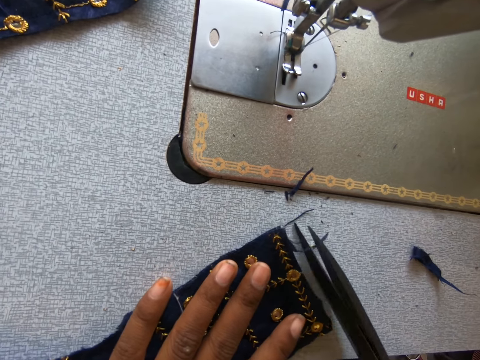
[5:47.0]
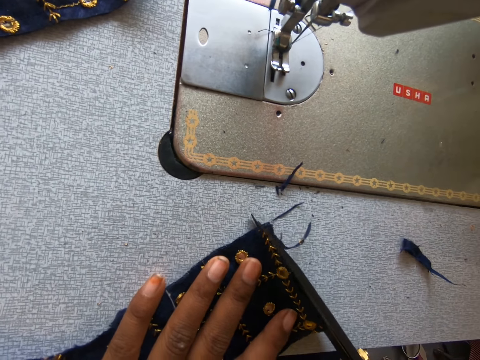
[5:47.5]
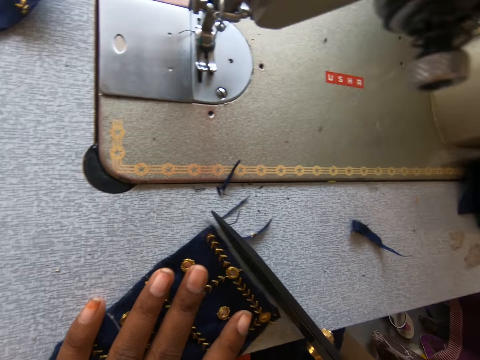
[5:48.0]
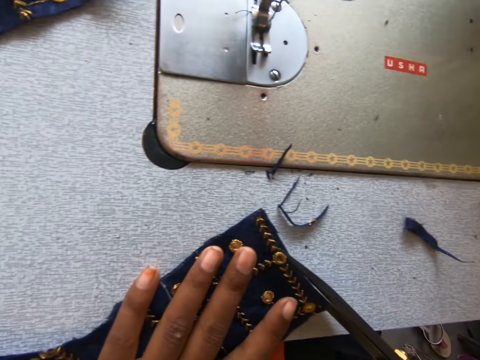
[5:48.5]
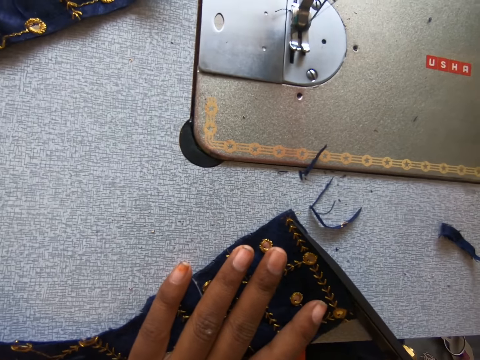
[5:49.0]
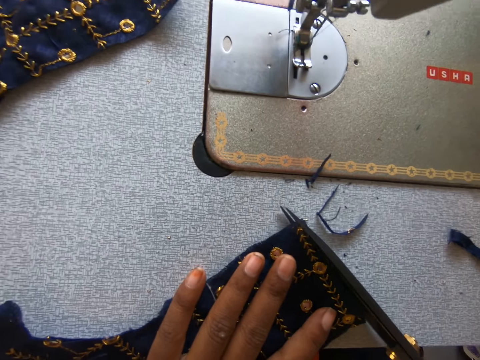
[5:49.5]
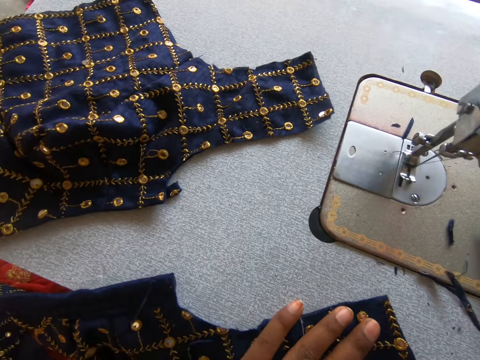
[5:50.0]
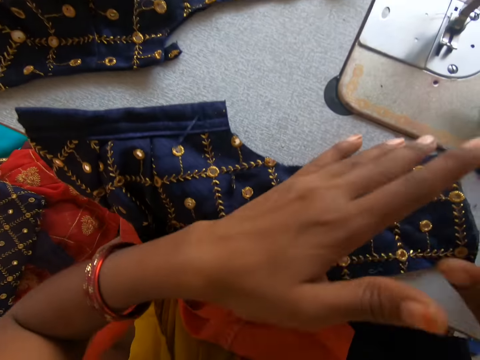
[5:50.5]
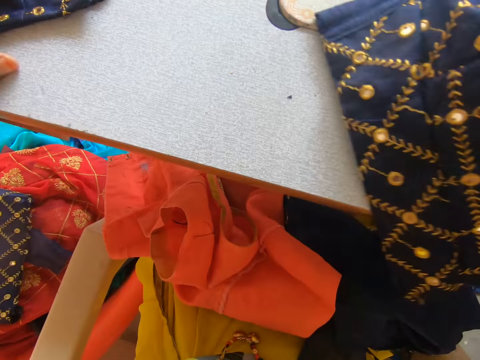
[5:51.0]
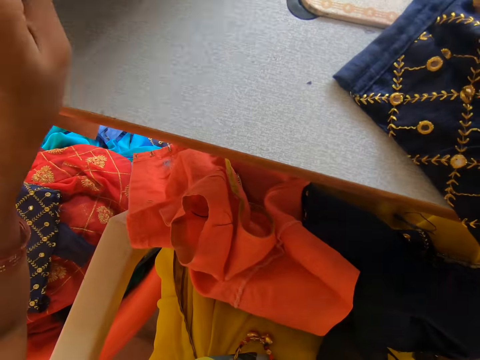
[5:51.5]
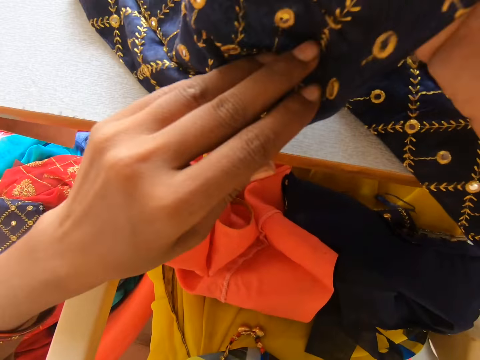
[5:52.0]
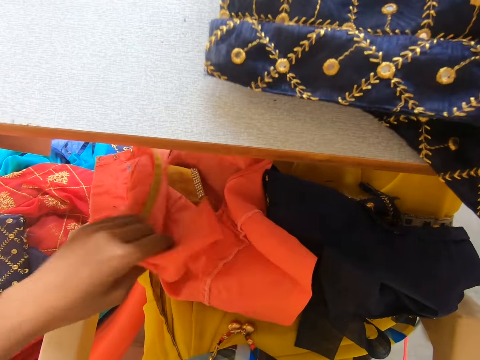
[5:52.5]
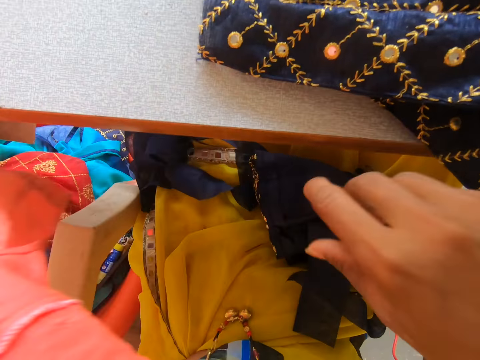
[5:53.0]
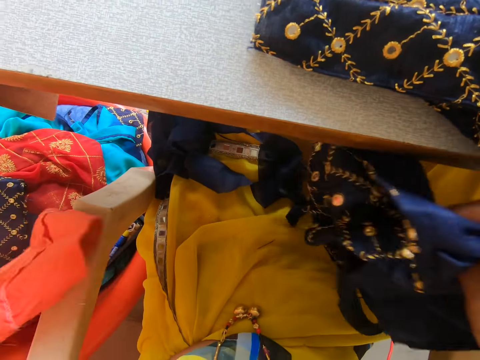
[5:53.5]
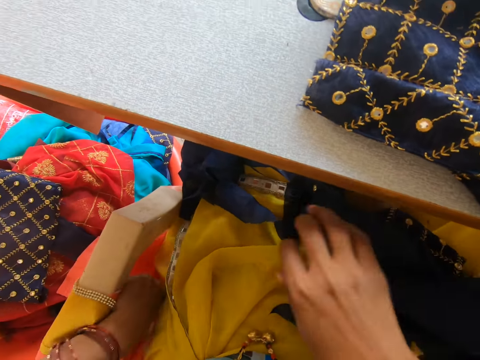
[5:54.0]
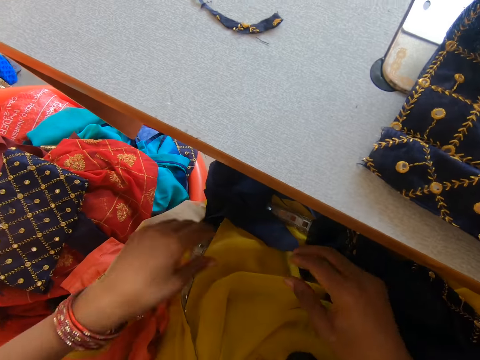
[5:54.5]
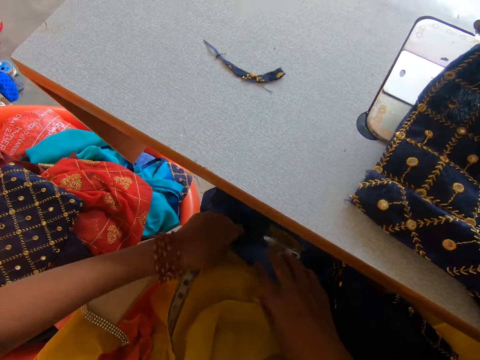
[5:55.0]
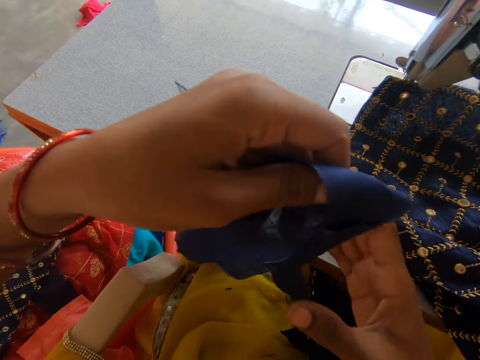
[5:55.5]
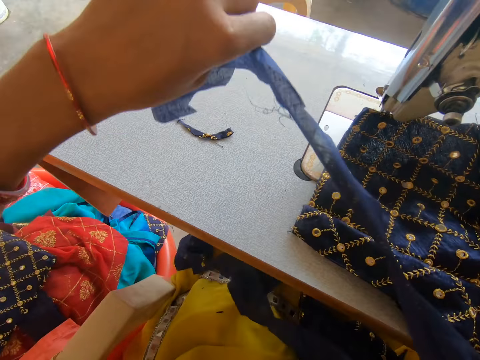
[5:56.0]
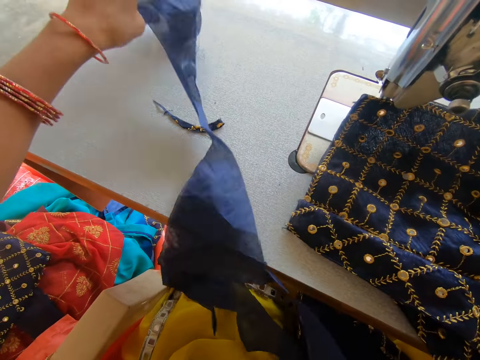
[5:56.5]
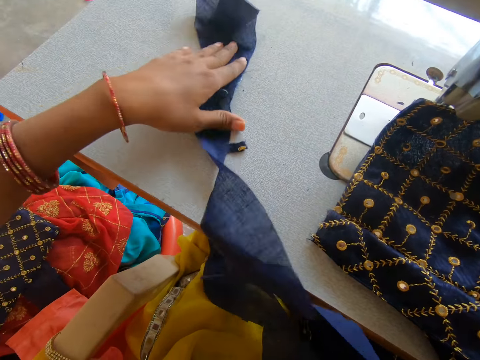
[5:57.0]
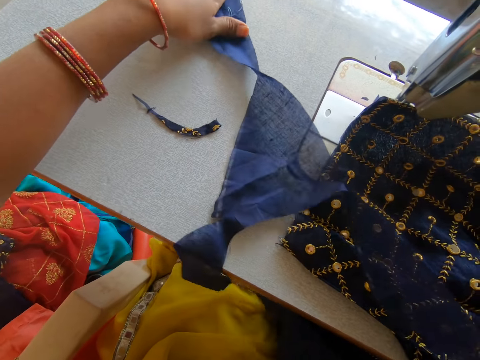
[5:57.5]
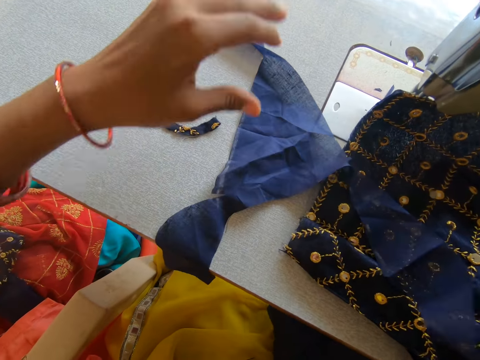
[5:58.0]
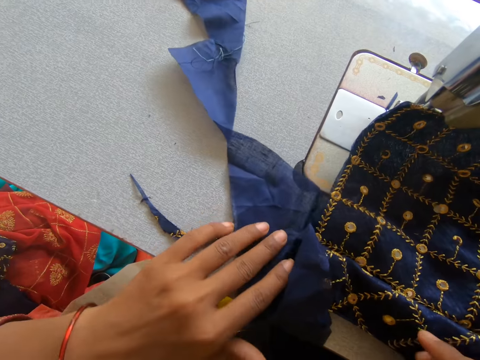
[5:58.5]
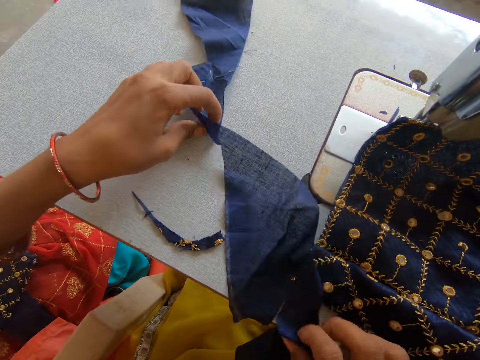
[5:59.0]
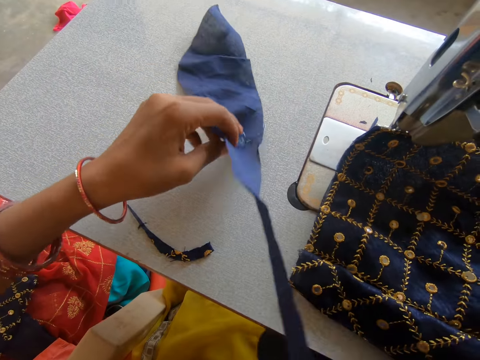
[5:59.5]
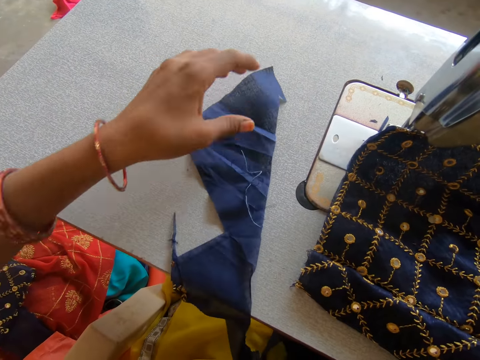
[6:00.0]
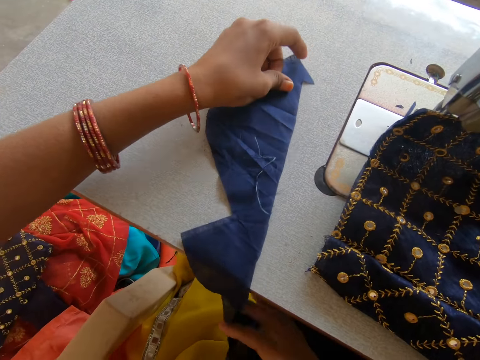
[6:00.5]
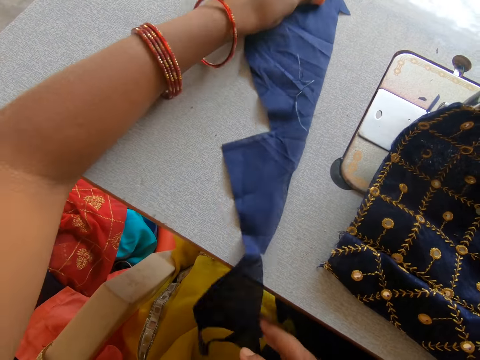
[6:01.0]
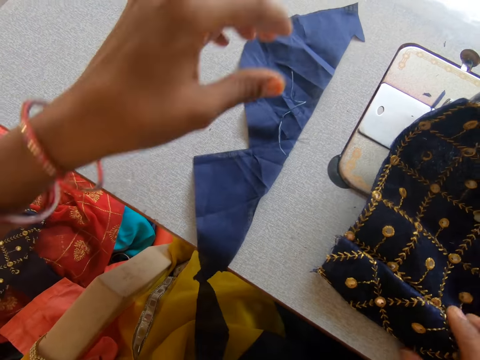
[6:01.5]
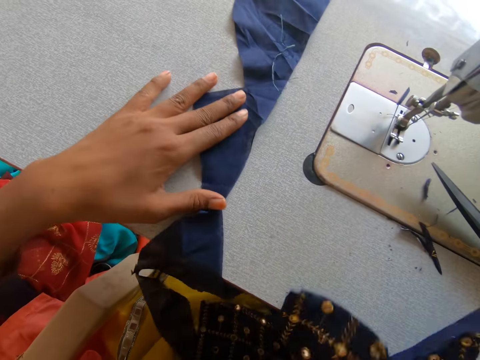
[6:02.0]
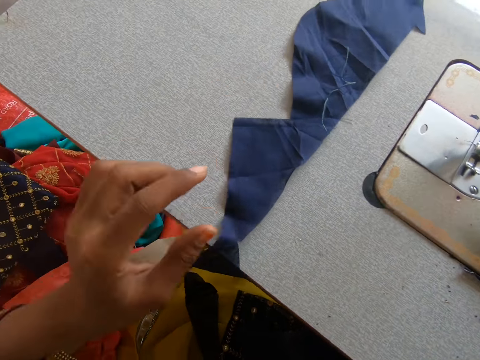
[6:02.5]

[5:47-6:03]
The camera wearer moves the clothing materials. She picks up a cloth. She picks up a clothing material on her laps and drops the clothing material on the floor. She picks up the cloth. She picks up a lining material, places the lining material on the sewing machine, and moves the lining material on the sewing material.

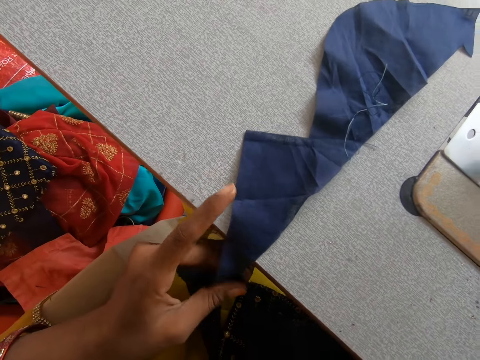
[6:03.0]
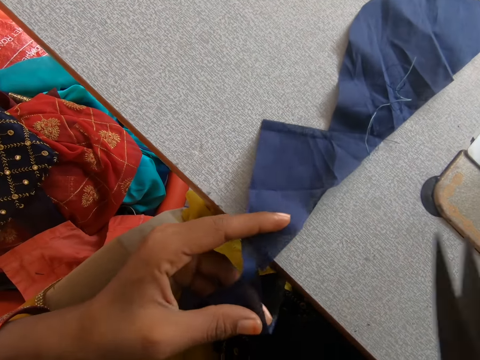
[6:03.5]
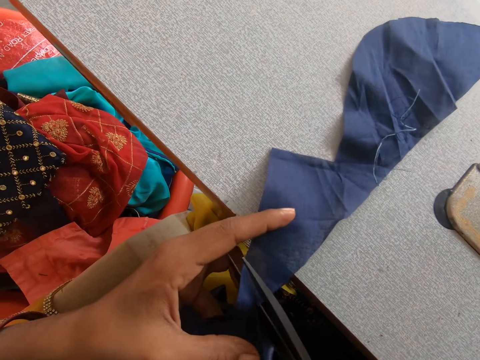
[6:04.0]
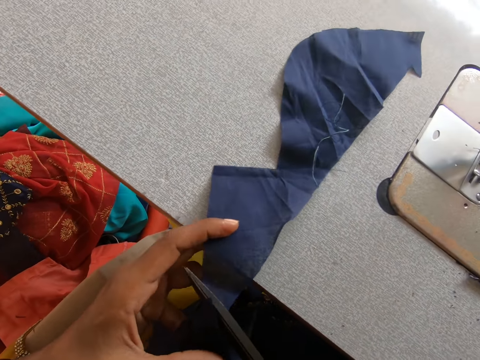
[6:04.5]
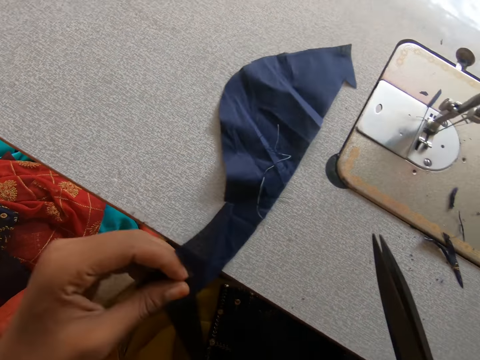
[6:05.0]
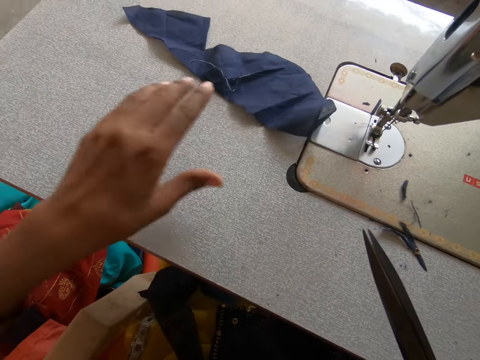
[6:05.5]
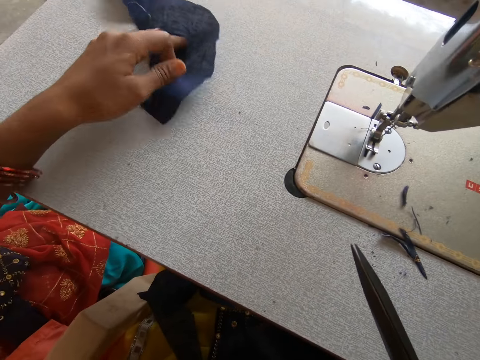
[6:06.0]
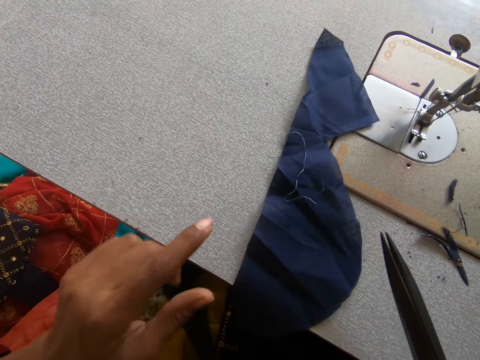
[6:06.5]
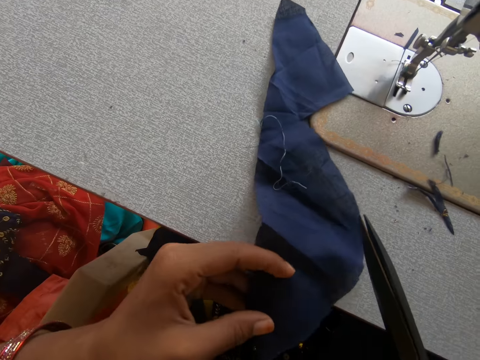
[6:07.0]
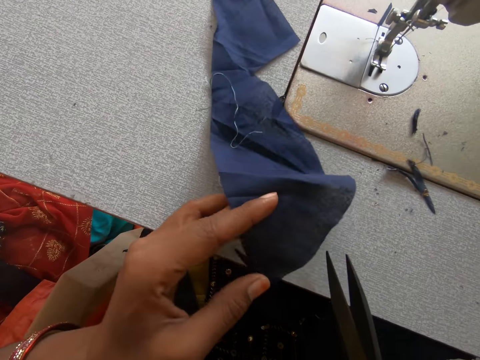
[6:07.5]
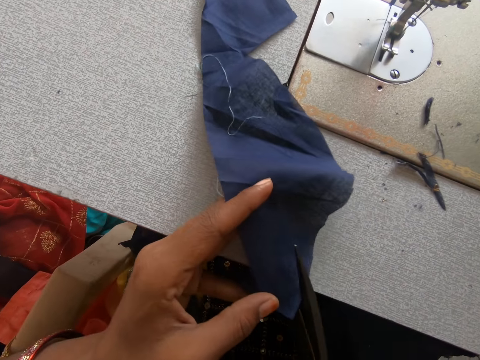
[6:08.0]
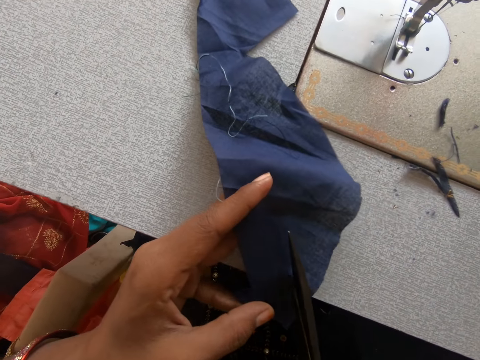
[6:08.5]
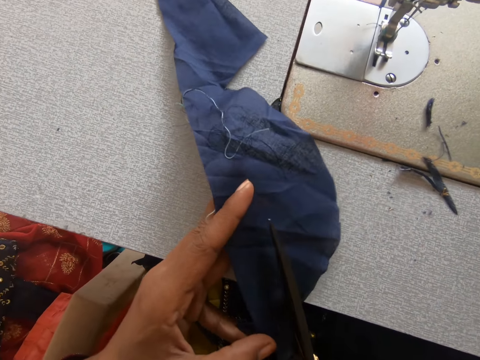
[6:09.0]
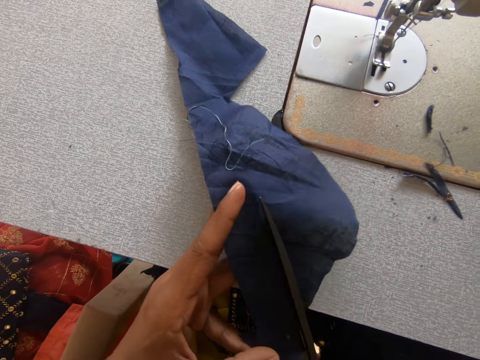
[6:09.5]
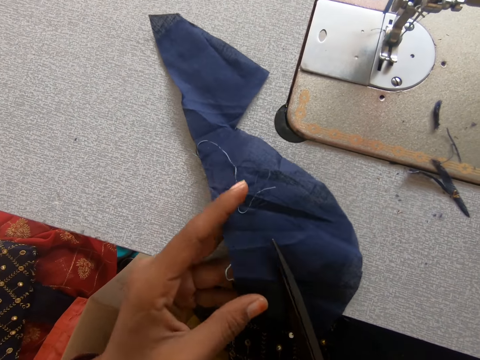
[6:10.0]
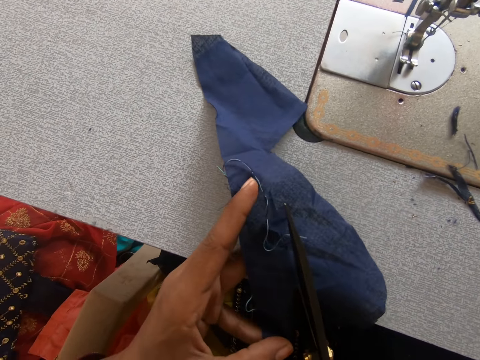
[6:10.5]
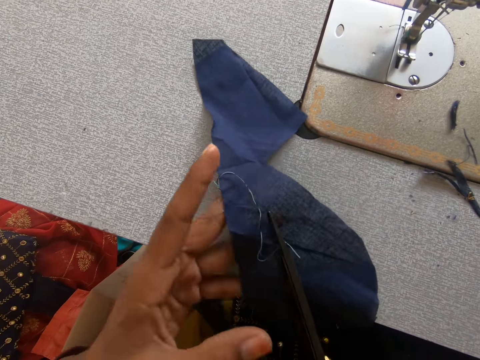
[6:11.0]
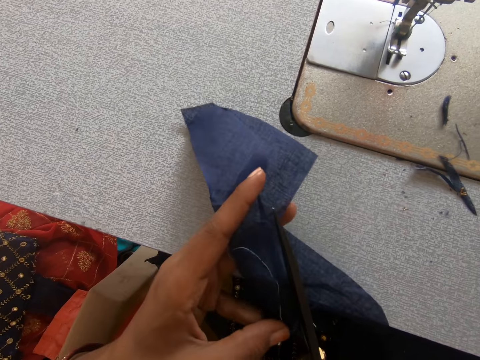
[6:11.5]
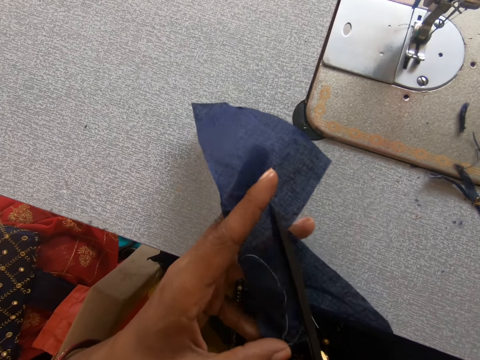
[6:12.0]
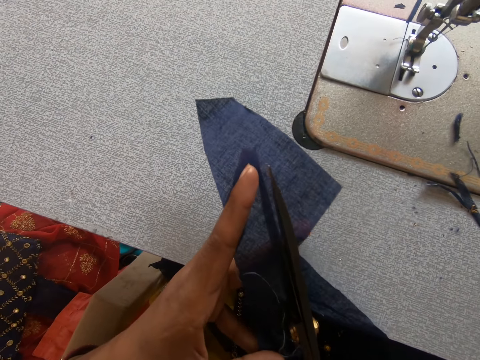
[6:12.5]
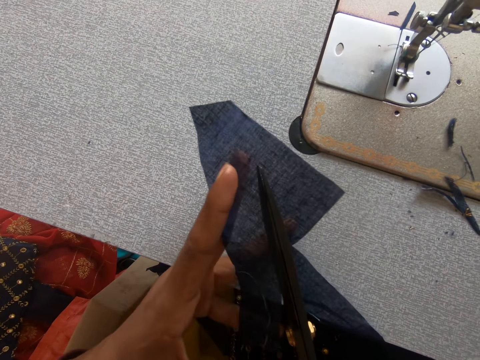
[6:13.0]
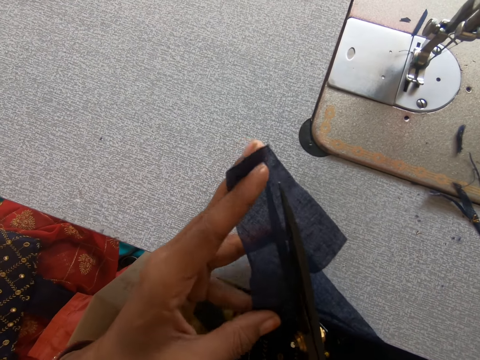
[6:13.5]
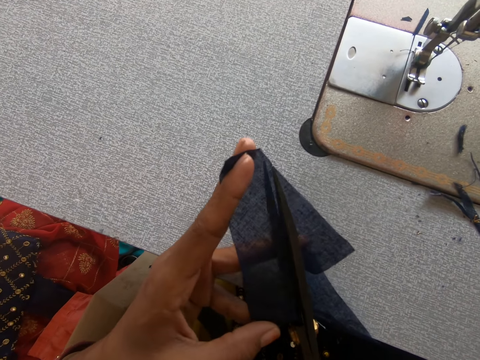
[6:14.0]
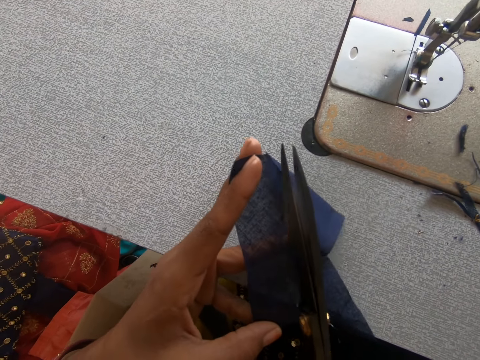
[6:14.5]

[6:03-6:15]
The camera wearer cuts the lining material or cloth using scissors. They turn the lining material on the sewing material. They throw the cloth on the sewing machine. They cut the lining material using scissors.
